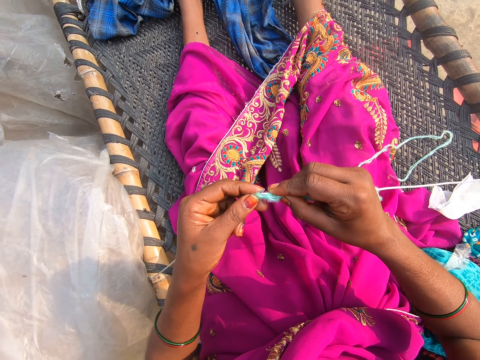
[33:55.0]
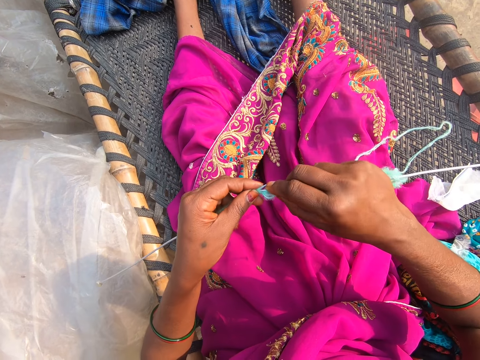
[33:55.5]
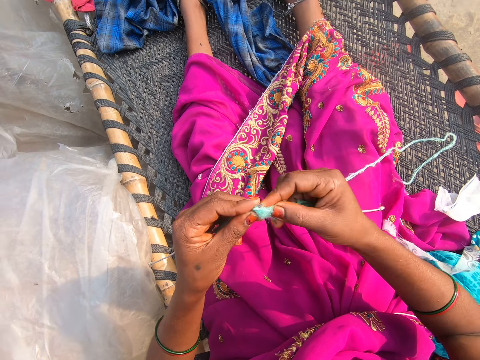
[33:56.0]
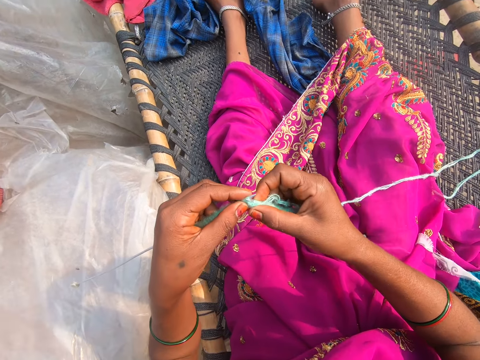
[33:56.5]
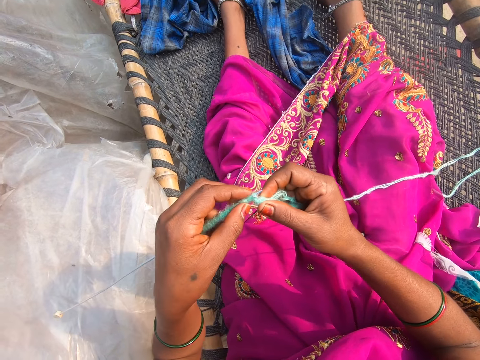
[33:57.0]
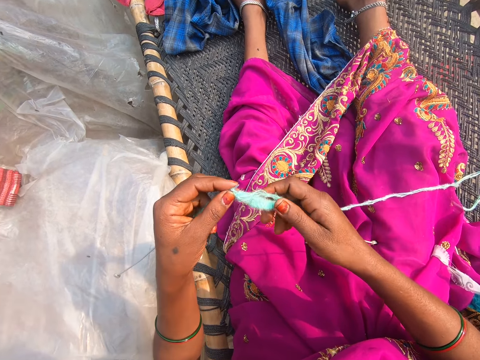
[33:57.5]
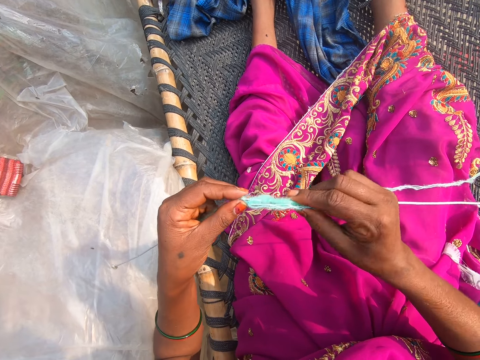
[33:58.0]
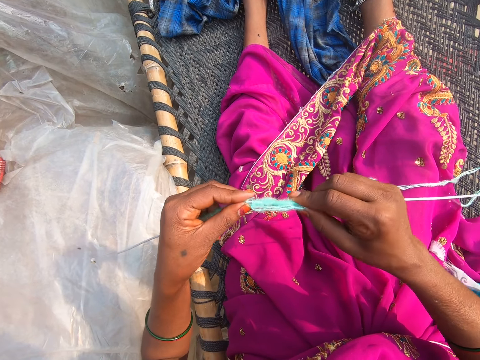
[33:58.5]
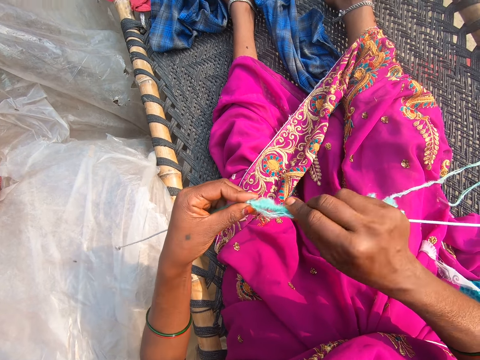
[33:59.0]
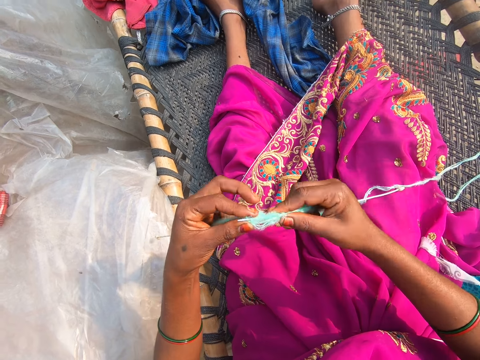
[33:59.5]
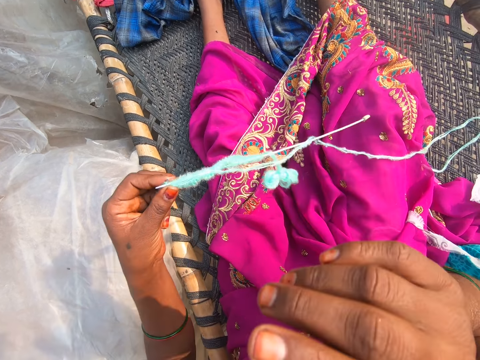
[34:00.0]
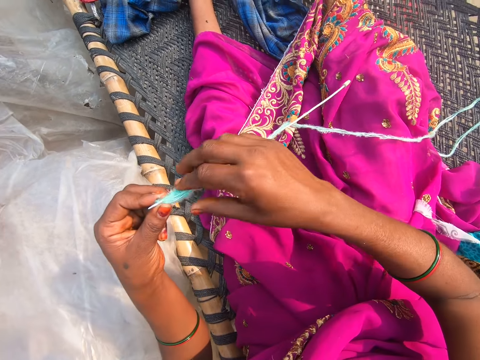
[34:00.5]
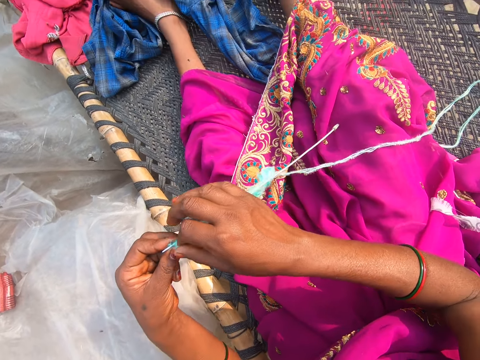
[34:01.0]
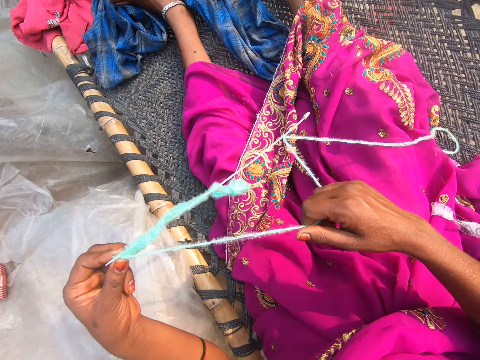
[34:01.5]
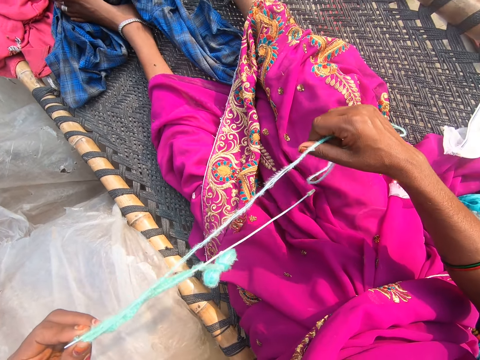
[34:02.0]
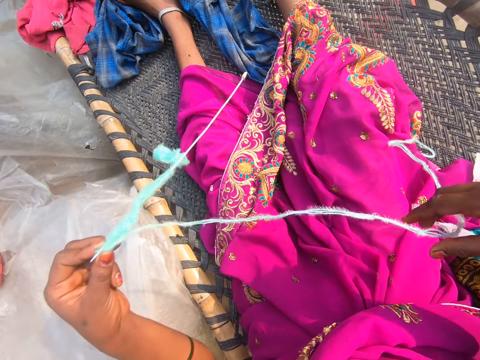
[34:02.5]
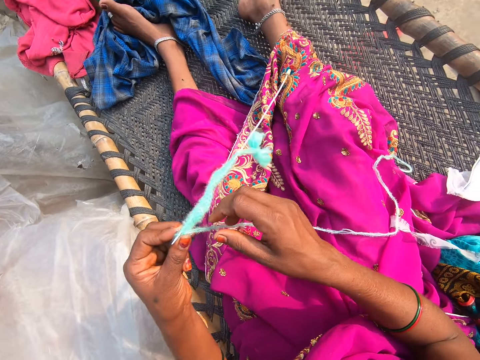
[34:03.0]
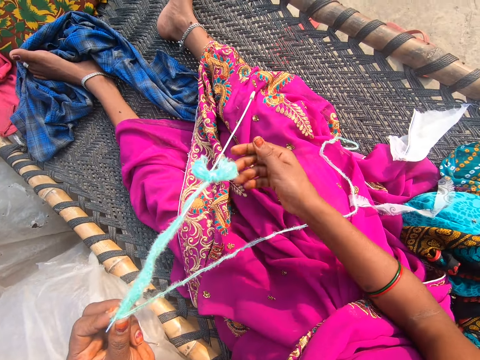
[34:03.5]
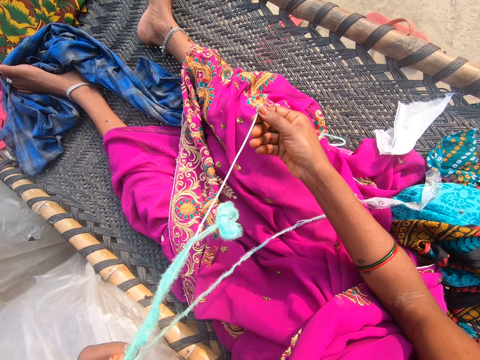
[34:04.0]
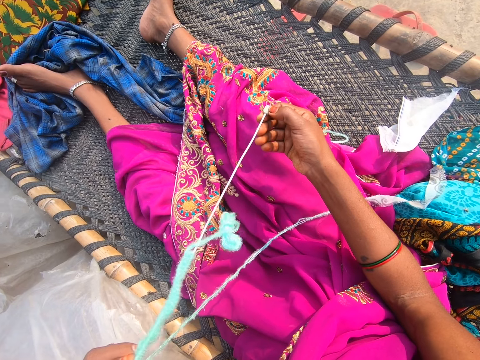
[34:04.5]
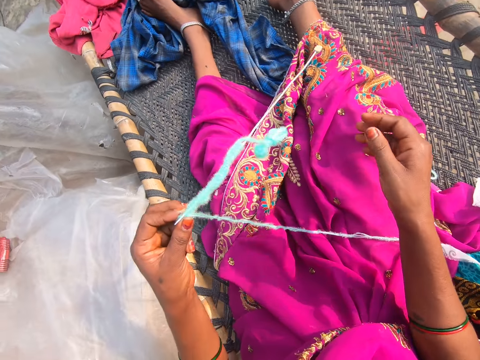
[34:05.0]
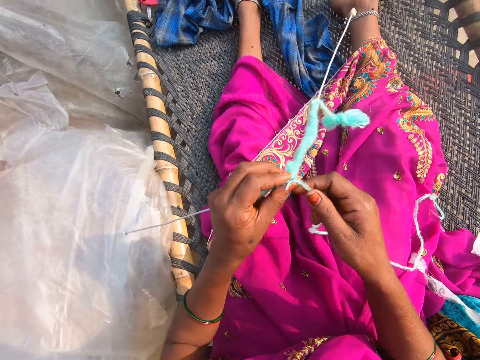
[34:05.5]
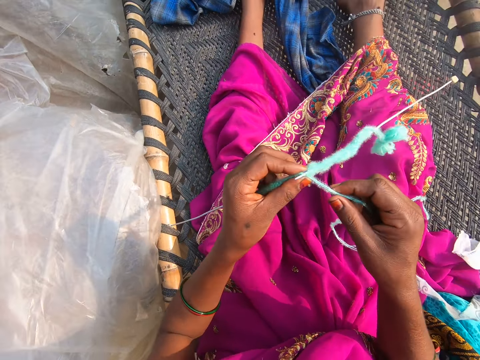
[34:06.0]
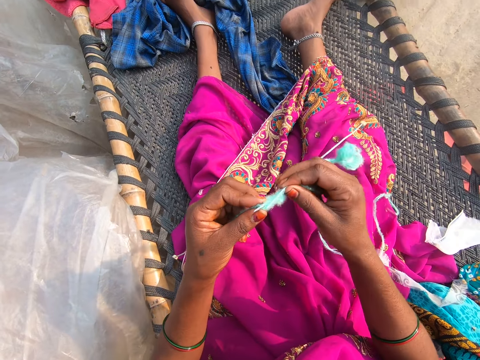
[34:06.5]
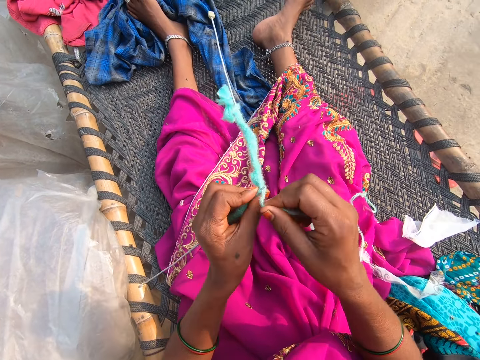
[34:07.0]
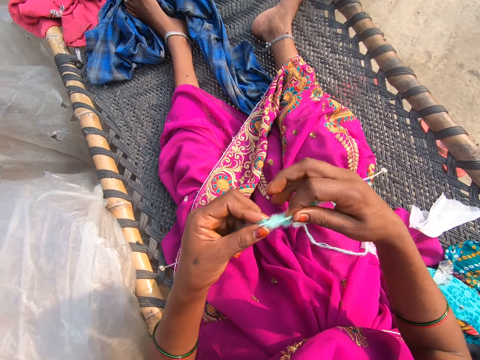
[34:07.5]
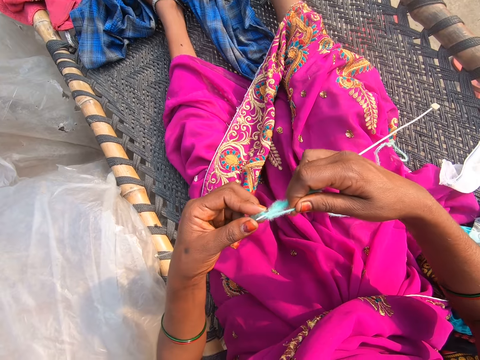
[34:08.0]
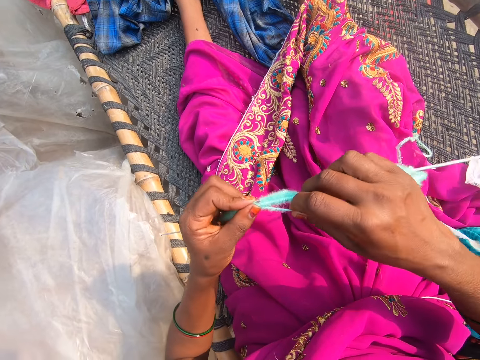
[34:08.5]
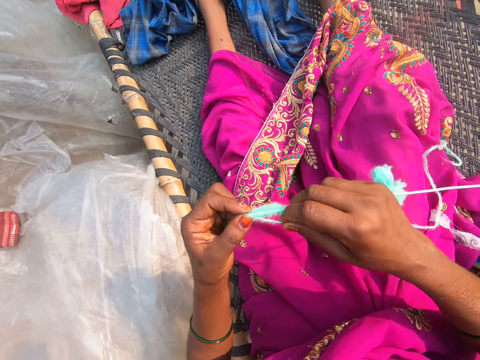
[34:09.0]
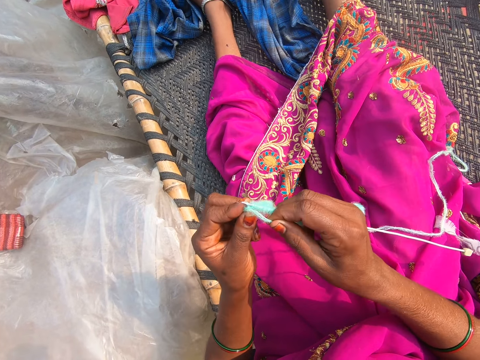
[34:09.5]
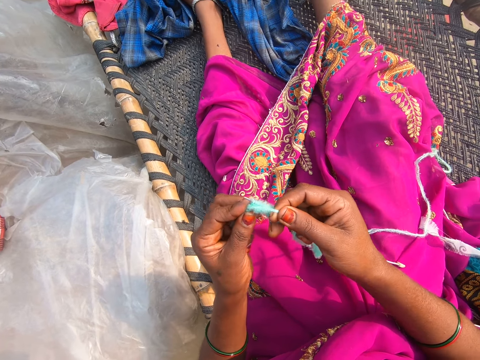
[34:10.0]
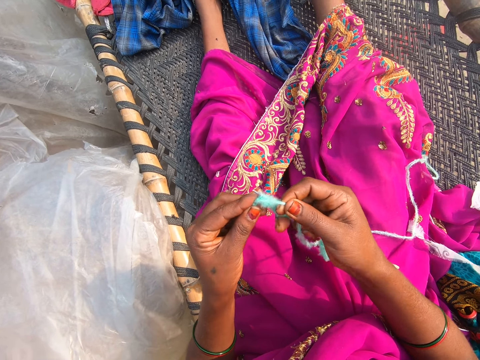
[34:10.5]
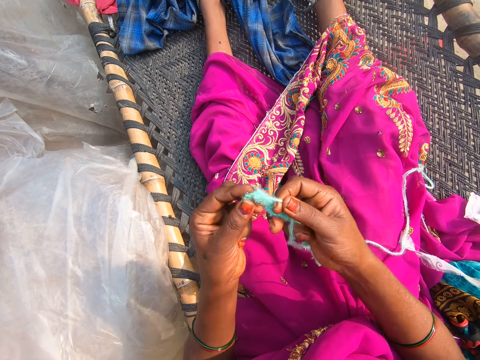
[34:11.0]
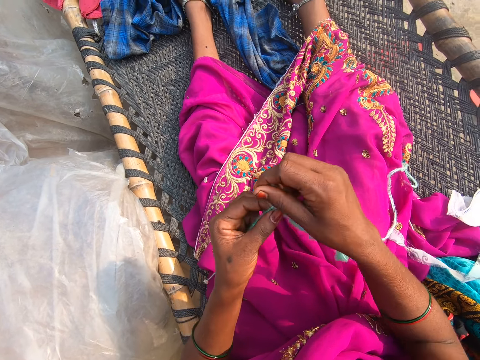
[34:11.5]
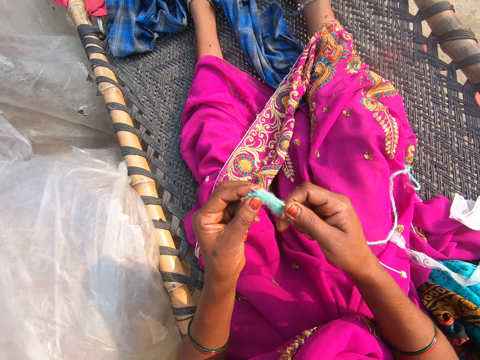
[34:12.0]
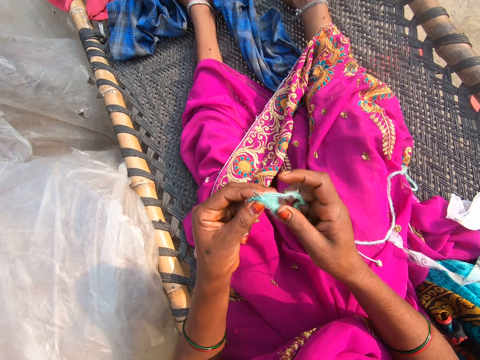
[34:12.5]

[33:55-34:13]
The camera wearer pulls the thread. They knit.

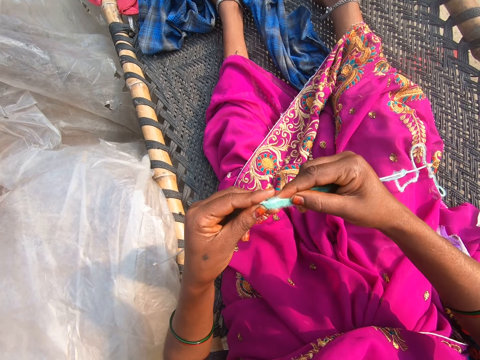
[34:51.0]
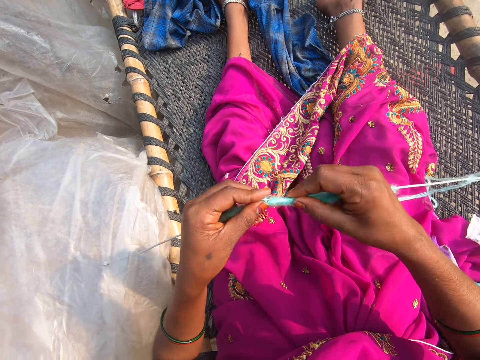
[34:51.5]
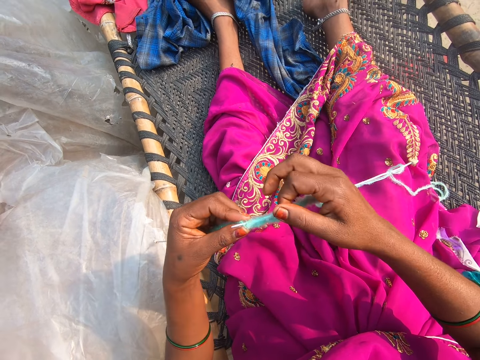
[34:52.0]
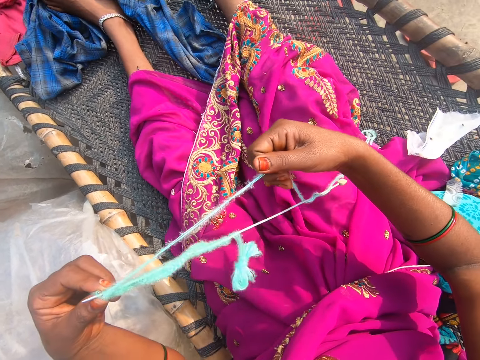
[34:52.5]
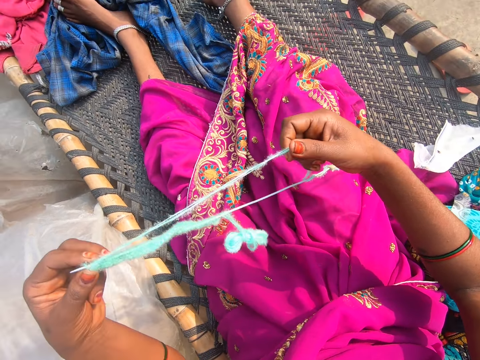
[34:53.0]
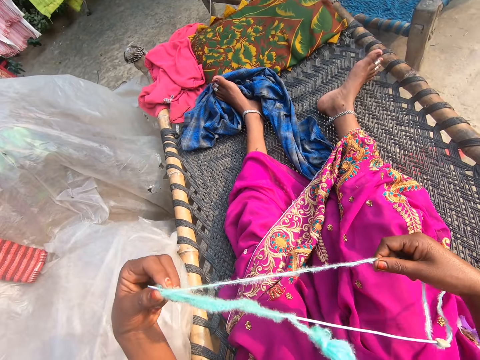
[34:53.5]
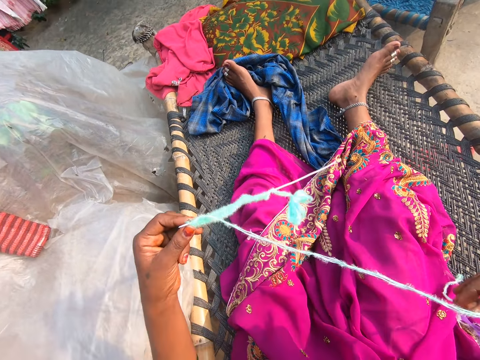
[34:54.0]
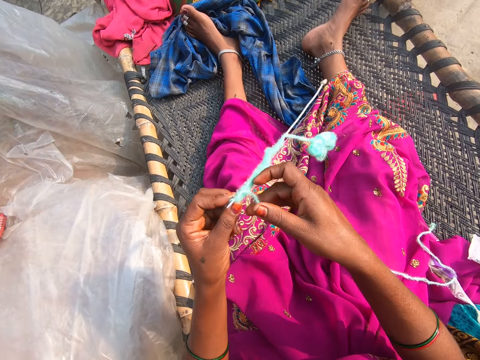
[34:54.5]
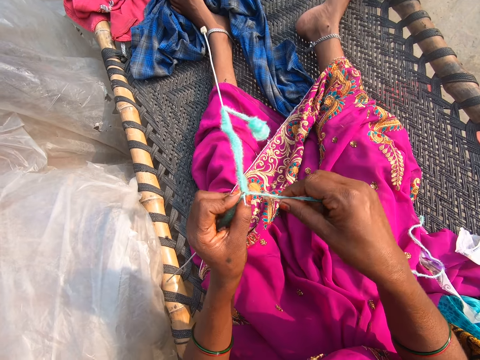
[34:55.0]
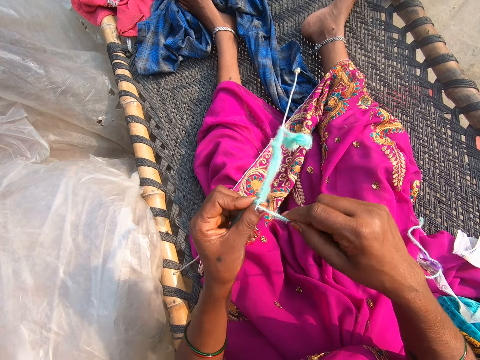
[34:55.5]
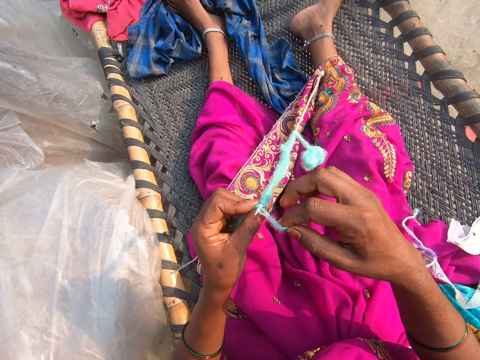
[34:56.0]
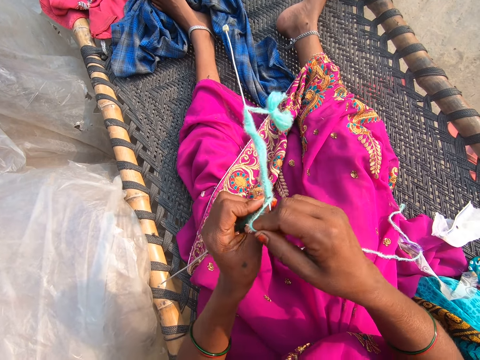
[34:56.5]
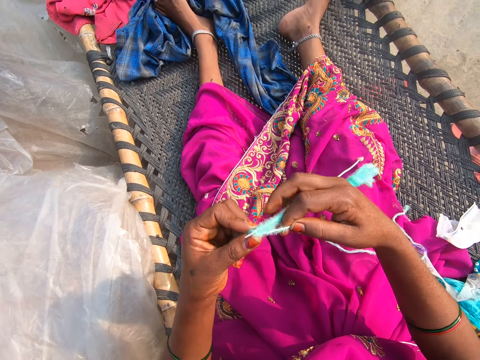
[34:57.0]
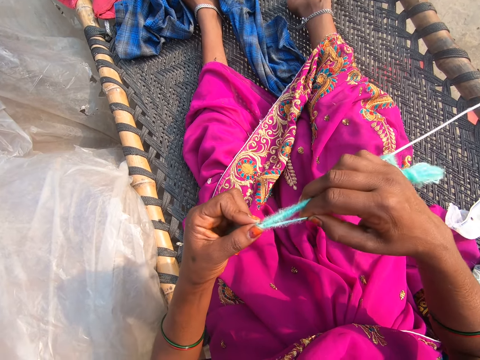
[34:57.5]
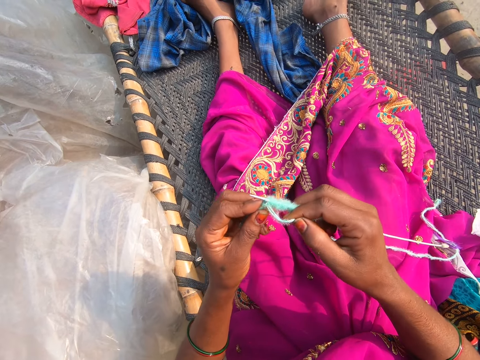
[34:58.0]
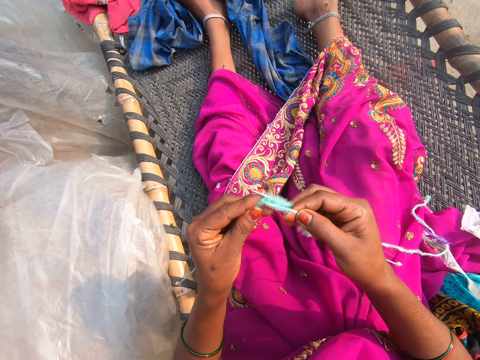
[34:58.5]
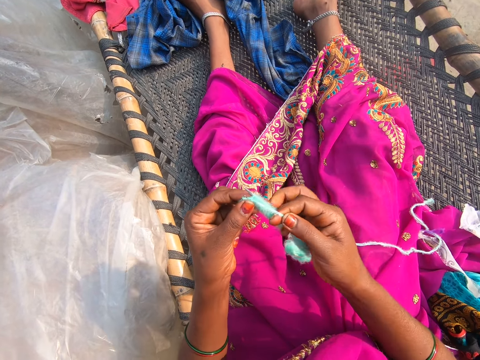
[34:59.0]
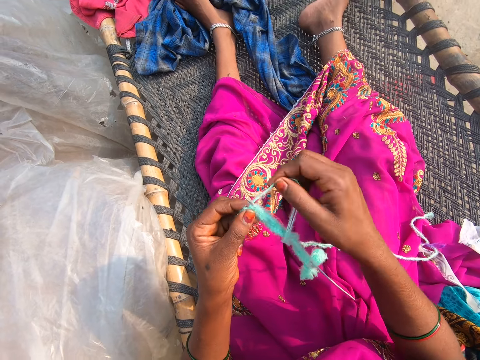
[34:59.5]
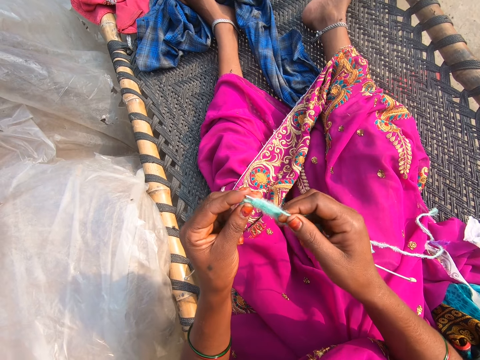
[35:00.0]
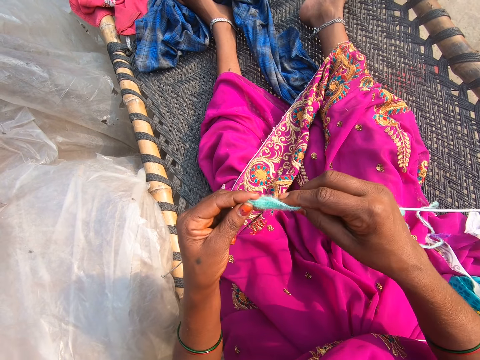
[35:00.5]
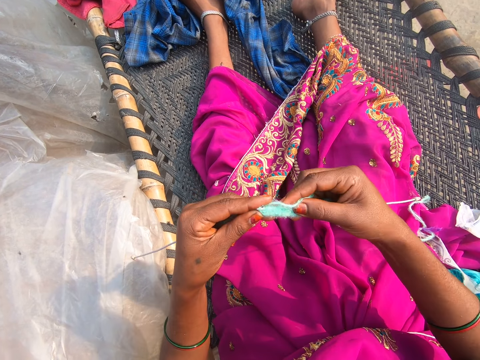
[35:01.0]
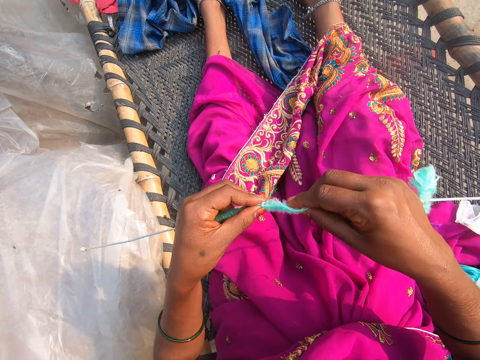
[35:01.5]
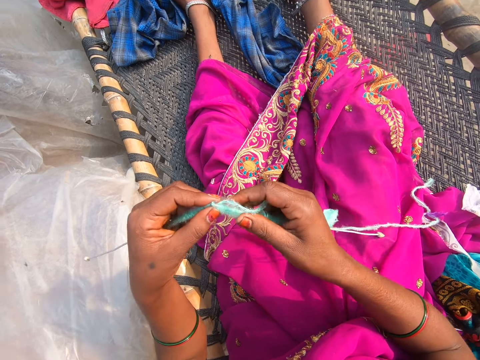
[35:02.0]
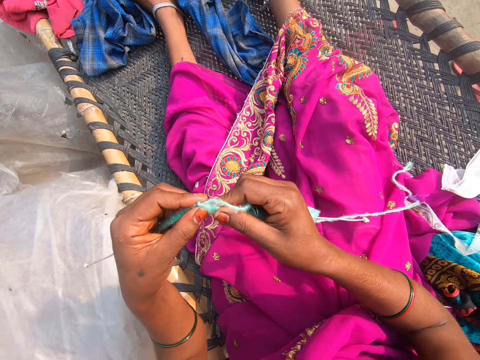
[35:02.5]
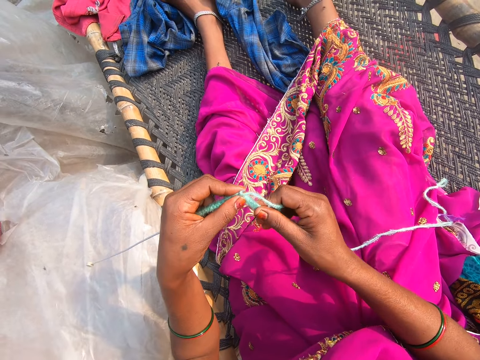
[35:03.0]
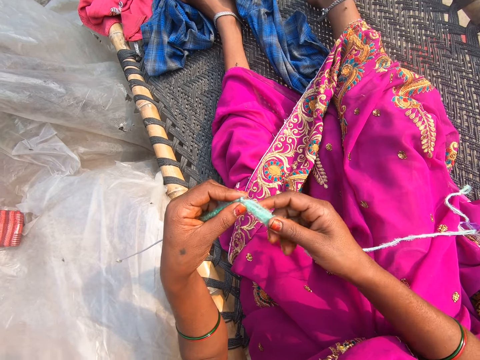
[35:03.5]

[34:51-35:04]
The camera wearer pulls the thread. They knit.
